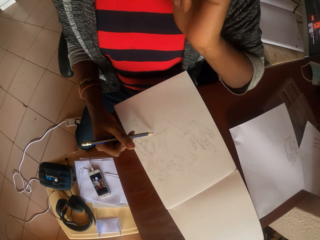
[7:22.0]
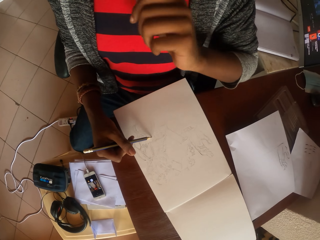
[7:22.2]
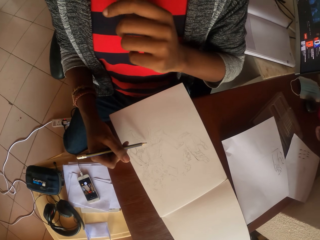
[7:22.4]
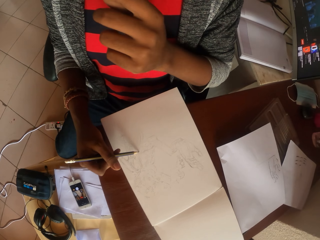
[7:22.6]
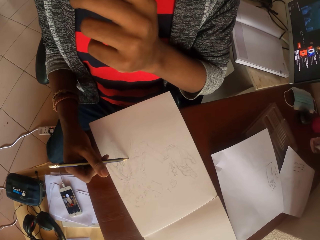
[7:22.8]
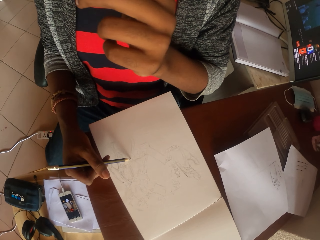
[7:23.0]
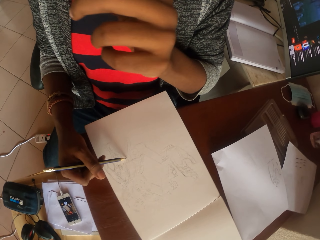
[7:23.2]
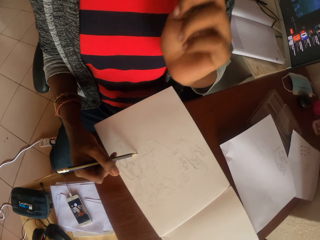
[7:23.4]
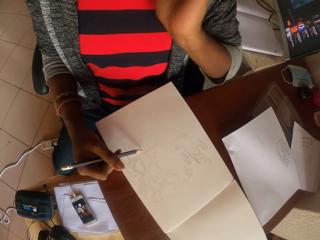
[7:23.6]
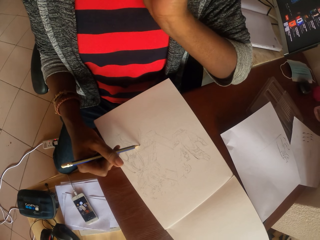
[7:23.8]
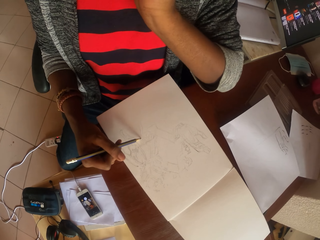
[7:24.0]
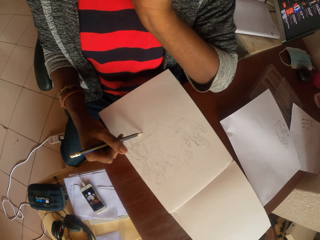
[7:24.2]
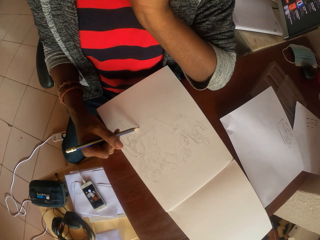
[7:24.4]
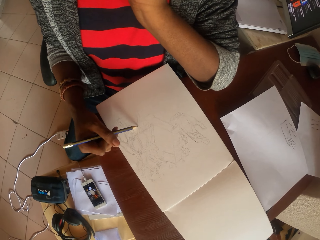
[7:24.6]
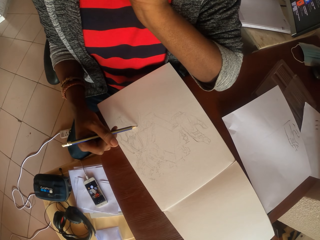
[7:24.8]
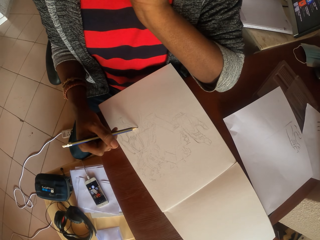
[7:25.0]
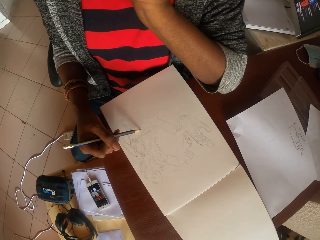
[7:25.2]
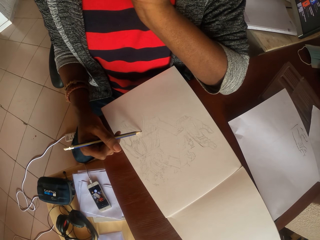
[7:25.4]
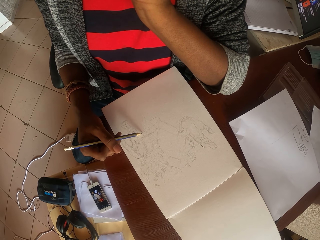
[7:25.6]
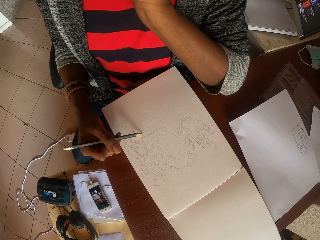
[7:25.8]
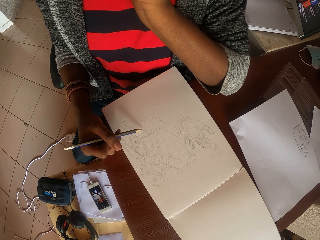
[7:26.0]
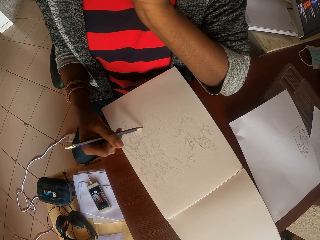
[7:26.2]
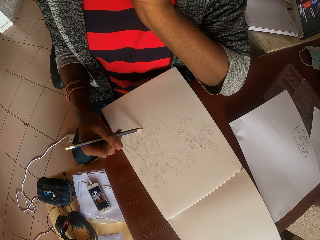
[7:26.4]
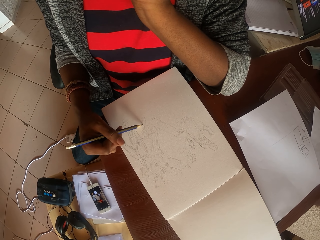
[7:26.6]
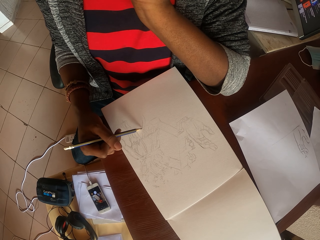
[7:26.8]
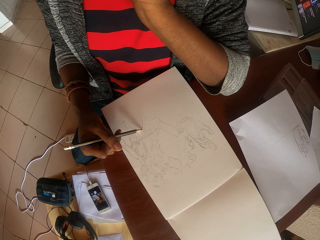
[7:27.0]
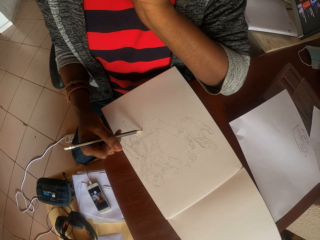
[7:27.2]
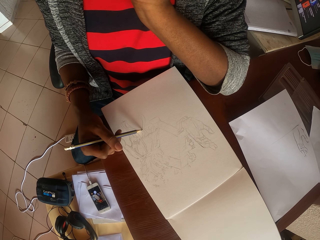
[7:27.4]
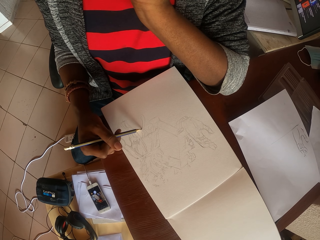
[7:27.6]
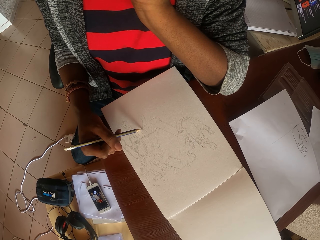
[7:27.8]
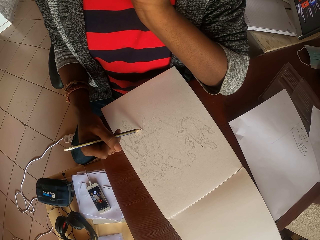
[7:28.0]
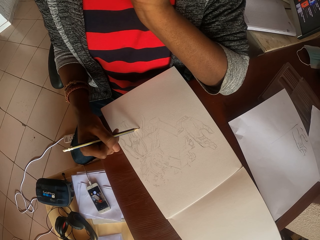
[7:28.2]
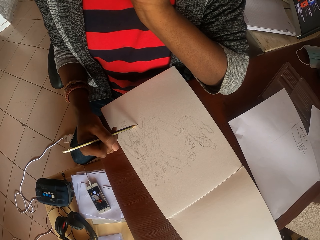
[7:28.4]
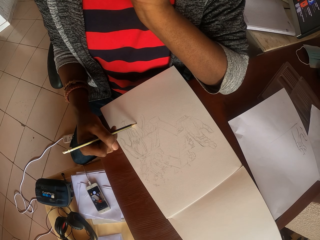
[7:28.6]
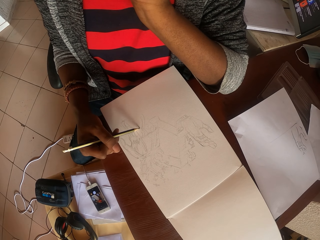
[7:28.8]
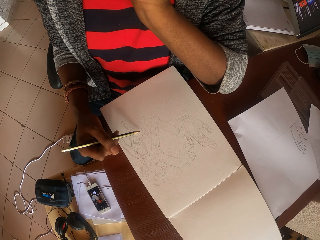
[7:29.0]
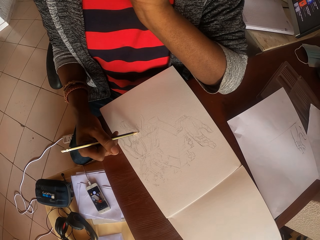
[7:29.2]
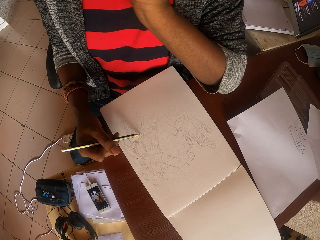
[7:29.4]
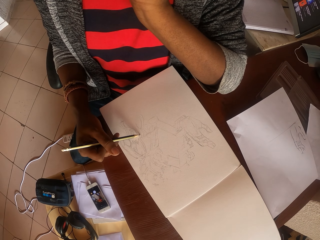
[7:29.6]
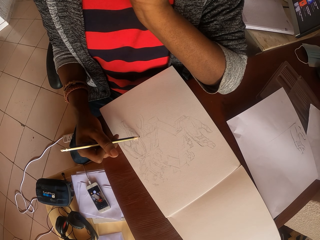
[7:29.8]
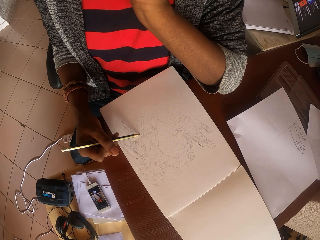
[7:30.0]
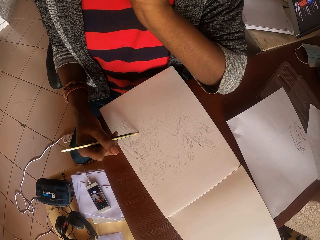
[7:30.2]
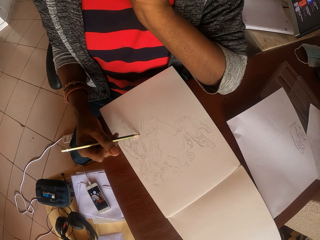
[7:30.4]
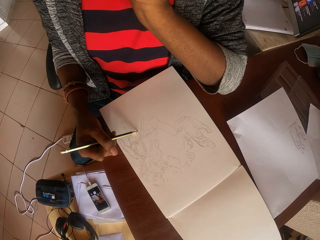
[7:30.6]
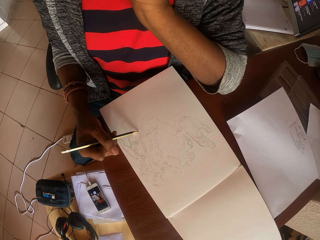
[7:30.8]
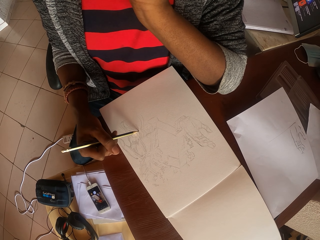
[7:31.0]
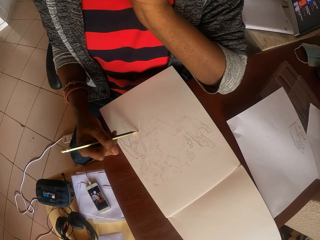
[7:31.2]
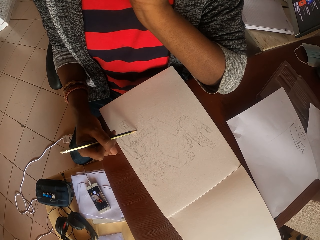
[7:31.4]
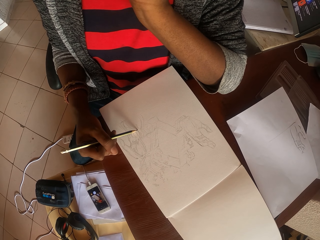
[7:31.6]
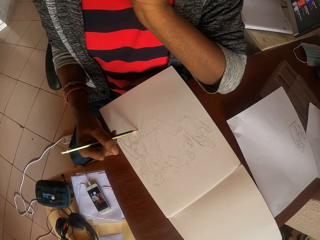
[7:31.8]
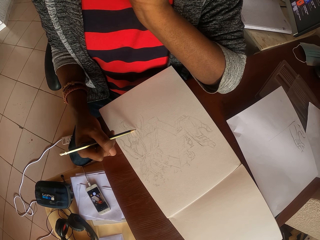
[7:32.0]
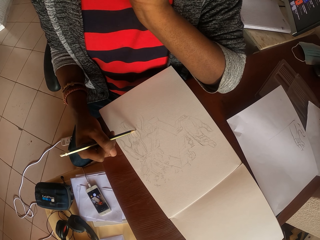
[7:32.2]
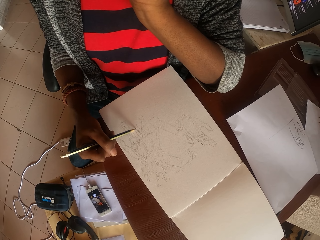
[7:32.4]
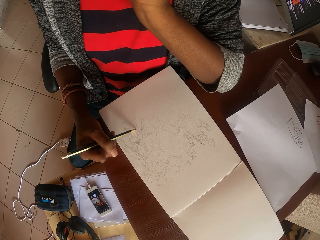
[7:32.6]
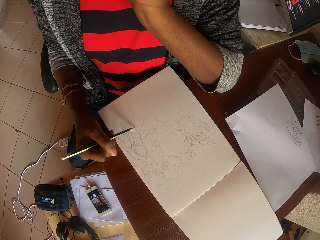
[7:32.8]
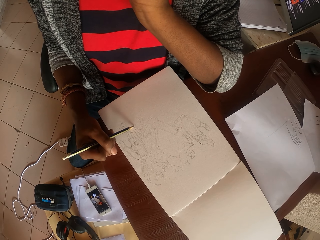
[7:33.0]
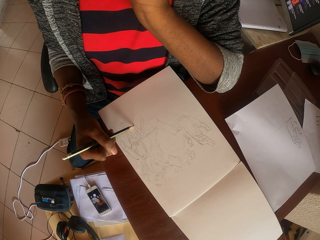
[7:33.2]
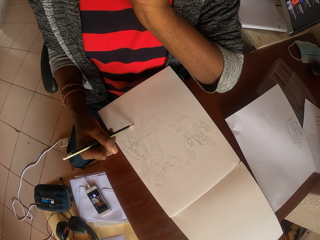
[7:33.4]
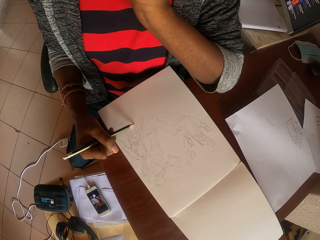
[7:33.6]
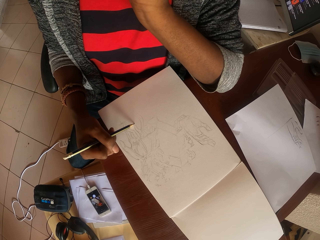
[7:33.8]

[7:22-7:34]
The camera wearer scratches his face with a hand. He draws on a paper with a pencil.

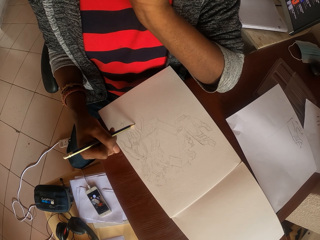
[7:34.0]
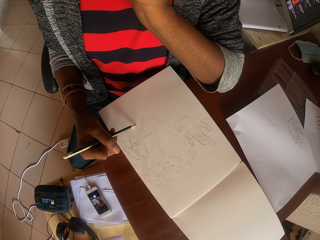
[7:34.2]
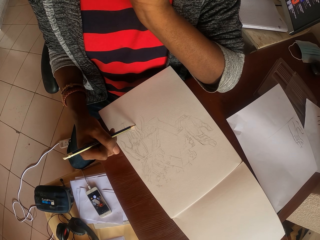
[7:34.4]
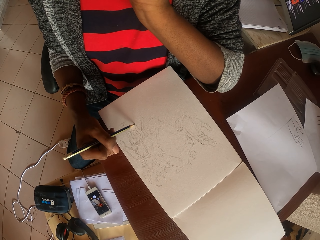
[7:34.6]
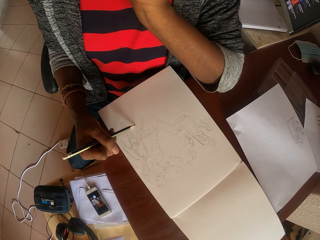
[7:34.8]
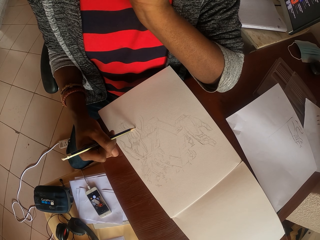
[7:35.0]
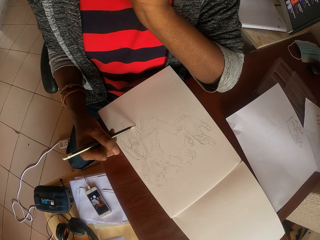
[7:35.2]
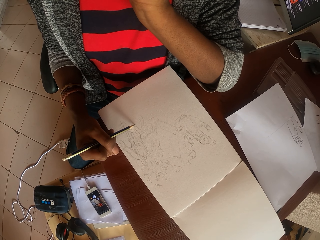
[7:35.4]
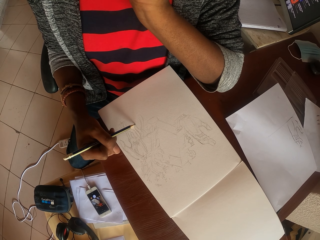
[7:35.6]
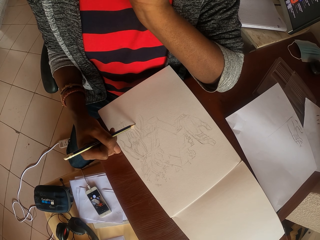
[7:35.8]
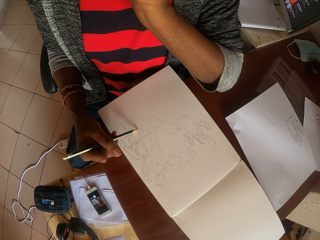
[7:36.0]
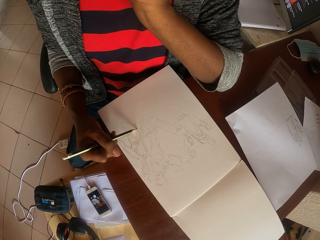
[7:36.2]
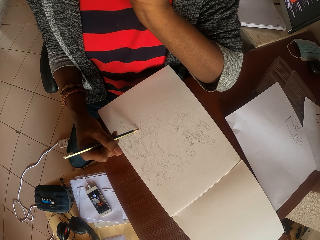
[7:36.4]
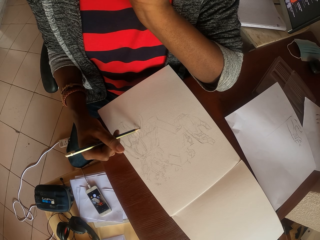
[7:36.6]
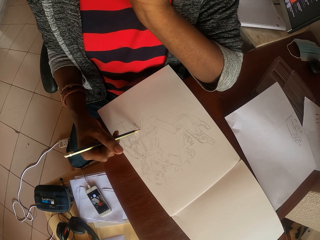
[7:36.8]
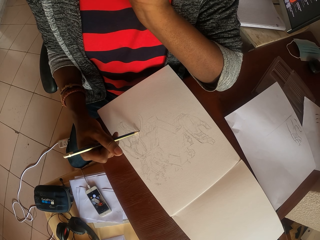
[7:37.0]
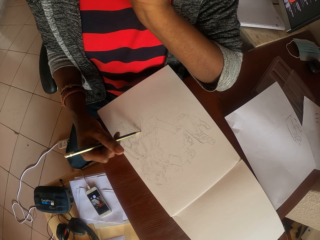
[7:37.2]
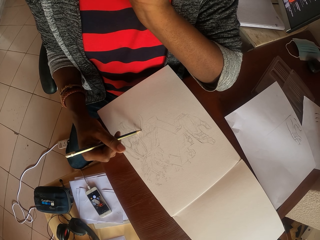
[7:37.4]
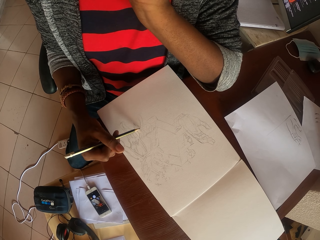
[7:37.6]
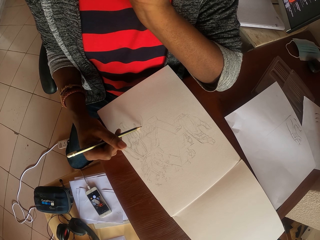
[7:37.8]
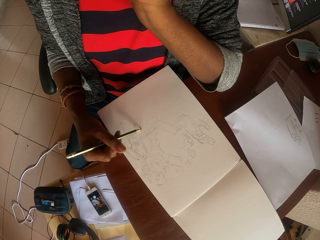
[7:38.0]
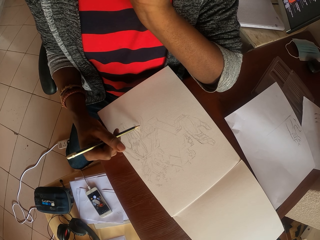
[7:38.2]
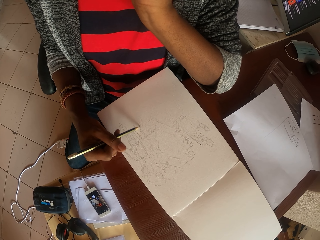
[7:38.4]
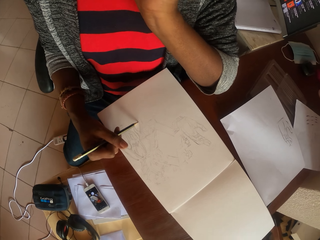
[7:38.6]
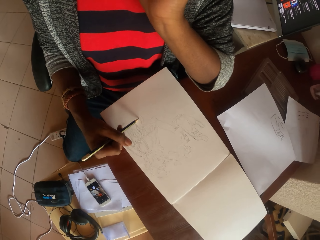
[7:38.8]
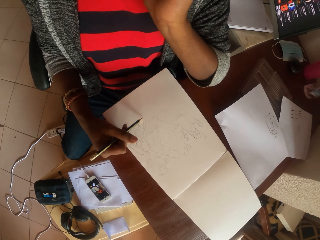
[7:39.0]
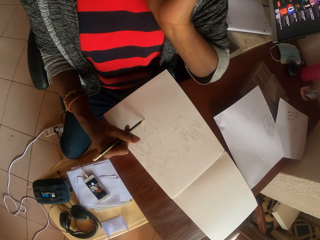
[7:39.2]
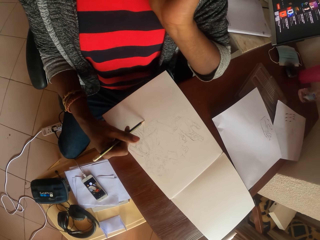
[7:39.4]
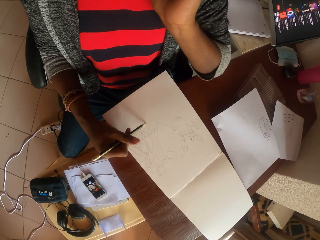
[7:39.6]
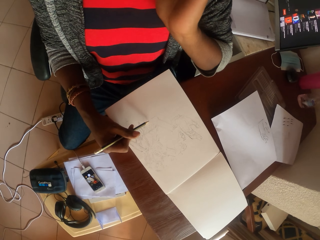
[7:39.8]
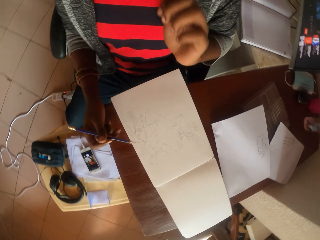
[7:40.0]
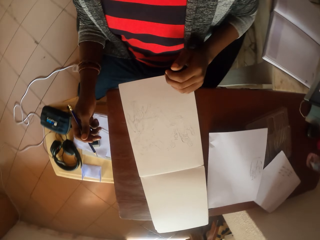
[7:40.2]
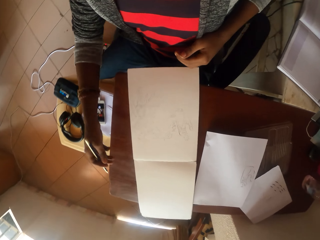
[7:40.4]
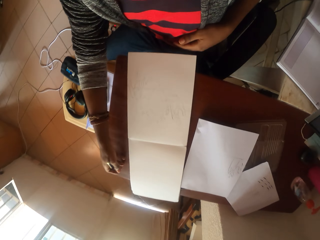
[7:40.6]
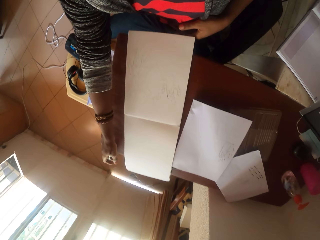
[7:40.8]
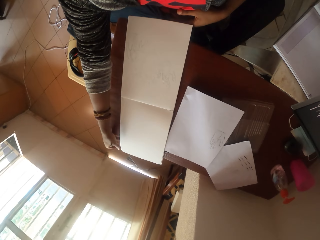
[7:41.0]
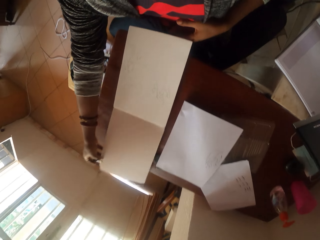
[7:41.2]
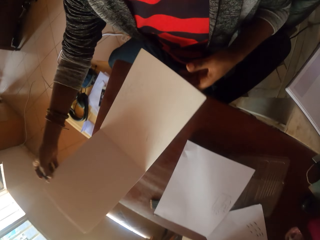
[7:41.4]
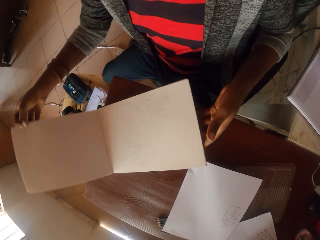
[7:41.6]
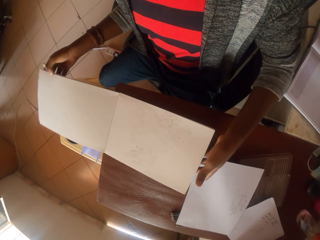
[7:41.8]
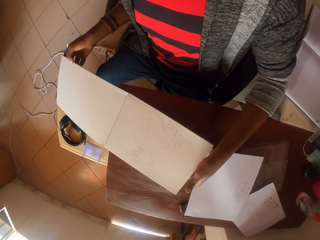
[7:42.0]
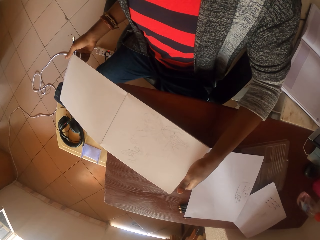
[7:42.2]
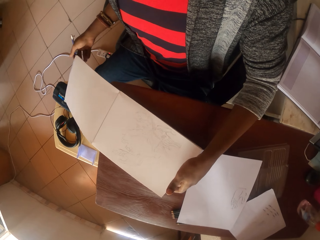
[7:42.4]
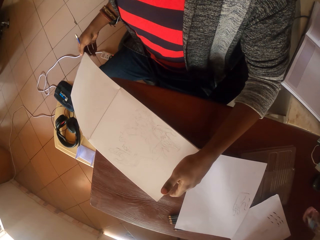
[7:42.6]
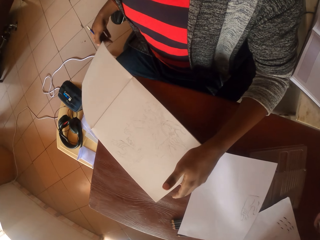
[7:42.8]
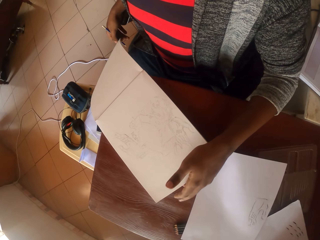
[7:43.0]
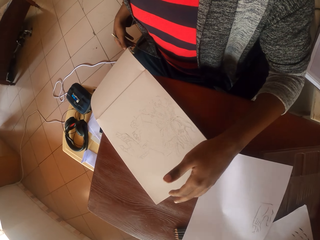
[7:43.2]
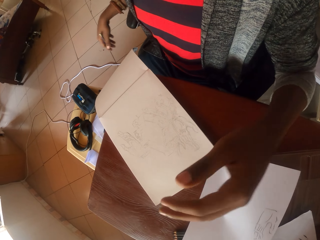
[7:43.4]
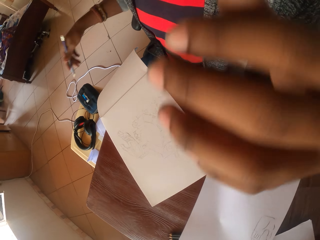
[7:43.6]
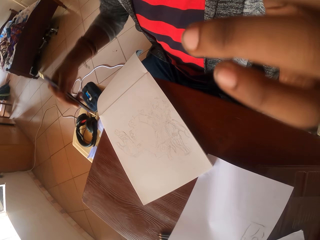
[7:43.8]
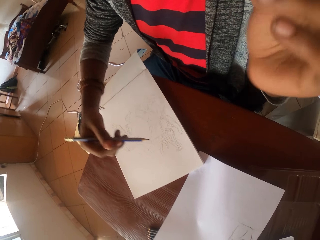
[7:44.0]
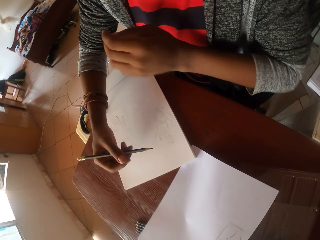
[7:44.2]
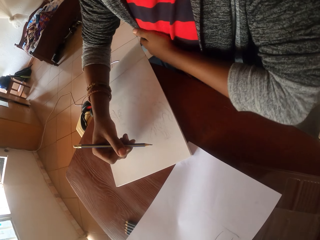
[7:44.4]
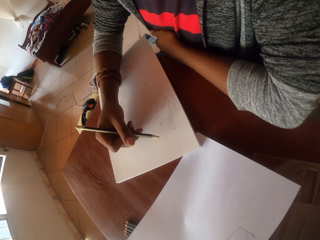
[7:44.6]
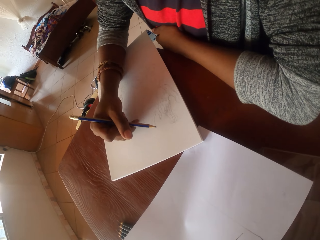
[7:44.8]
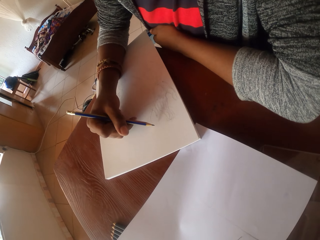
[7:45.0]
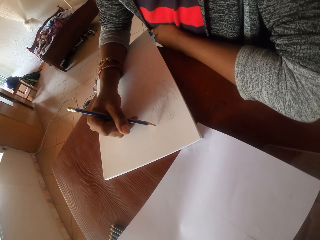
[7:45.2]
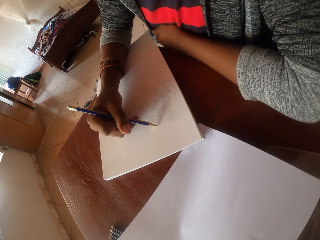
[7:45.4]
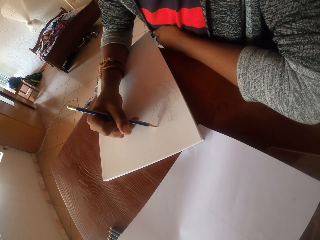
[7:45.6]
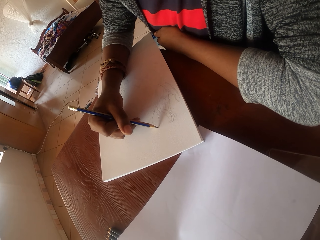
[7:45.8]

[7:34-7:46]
The camera wearer turns a book on the table. They stare at a drawing. They draw in the book.
